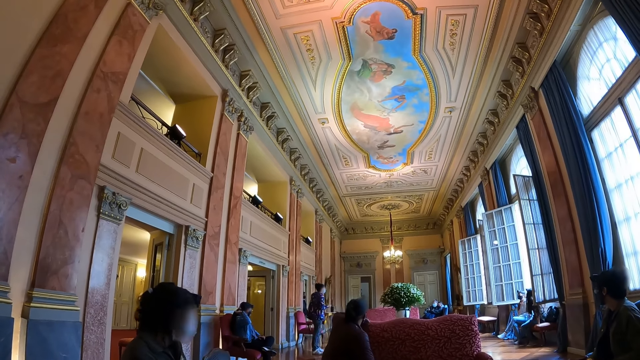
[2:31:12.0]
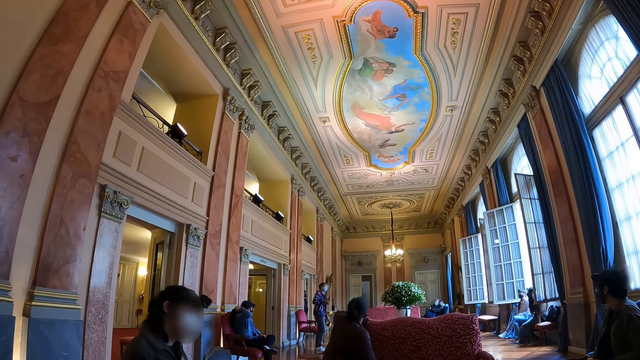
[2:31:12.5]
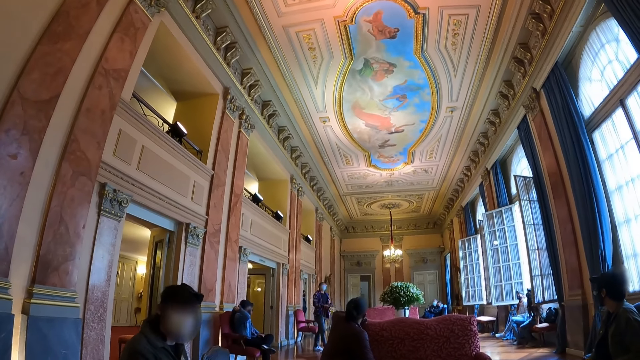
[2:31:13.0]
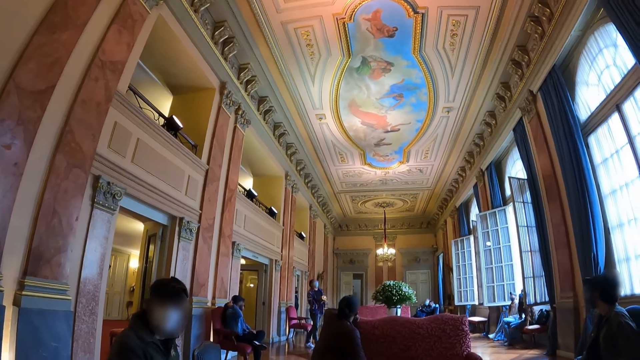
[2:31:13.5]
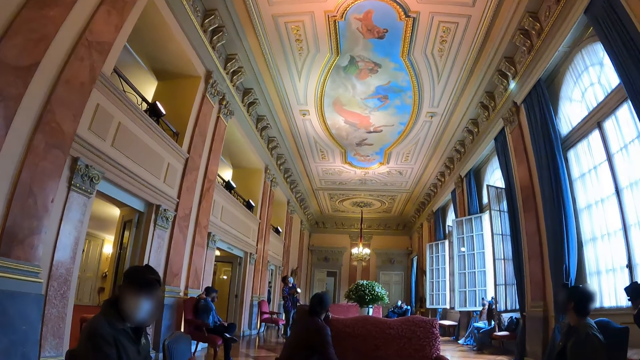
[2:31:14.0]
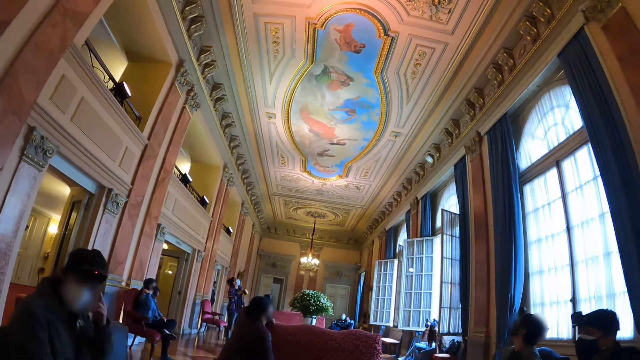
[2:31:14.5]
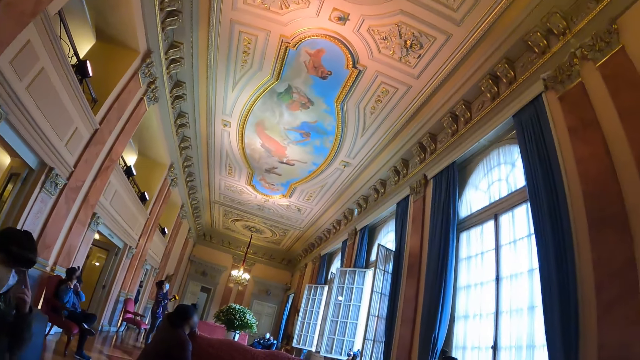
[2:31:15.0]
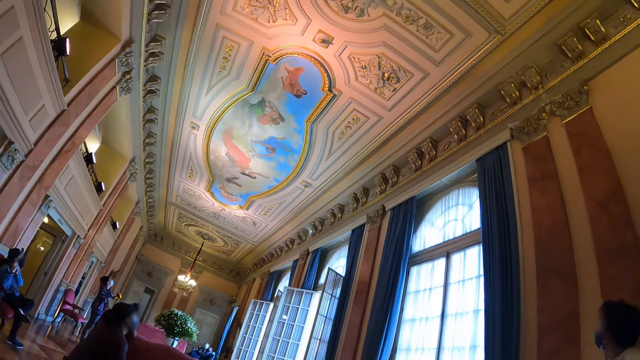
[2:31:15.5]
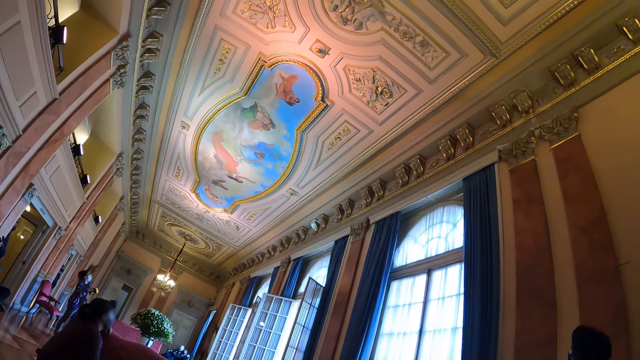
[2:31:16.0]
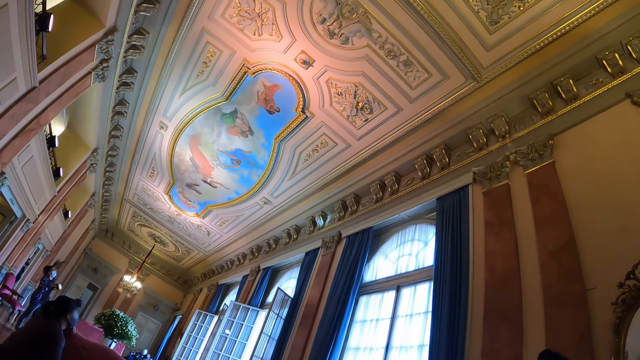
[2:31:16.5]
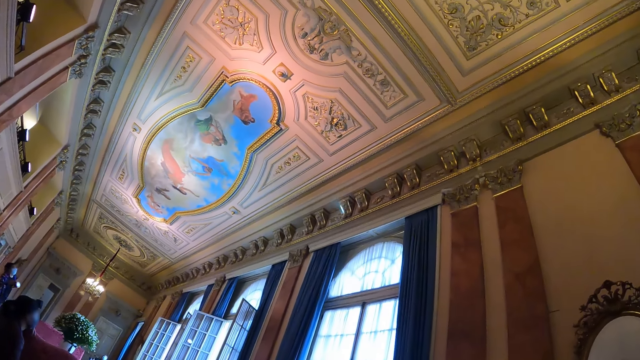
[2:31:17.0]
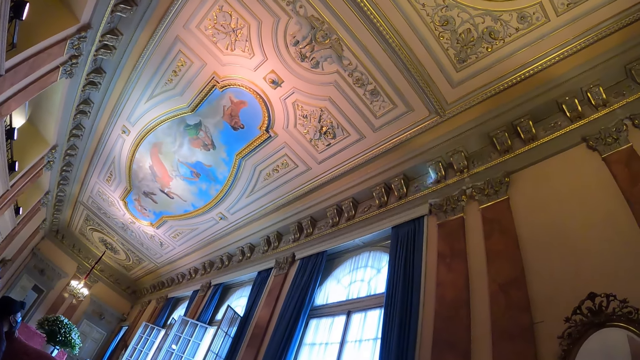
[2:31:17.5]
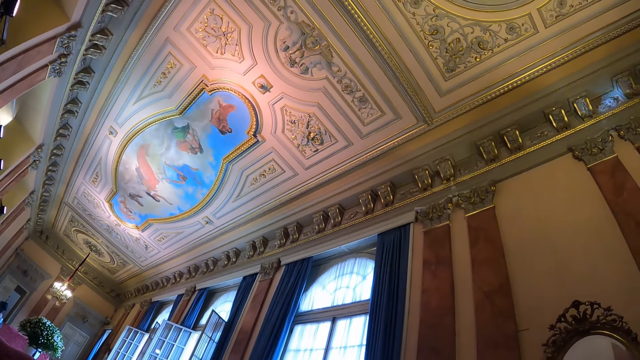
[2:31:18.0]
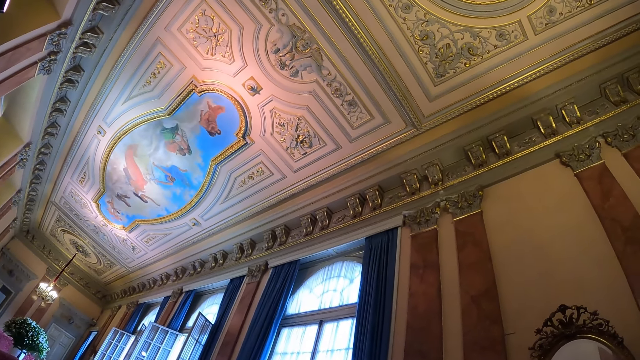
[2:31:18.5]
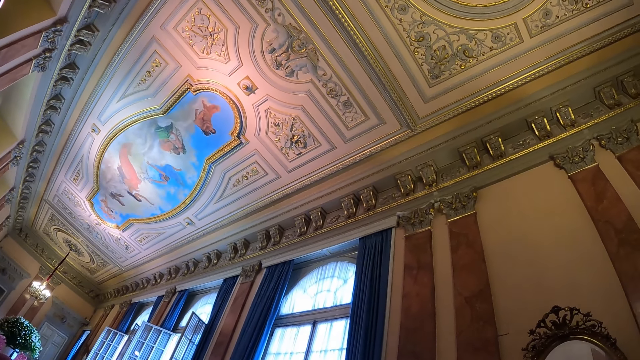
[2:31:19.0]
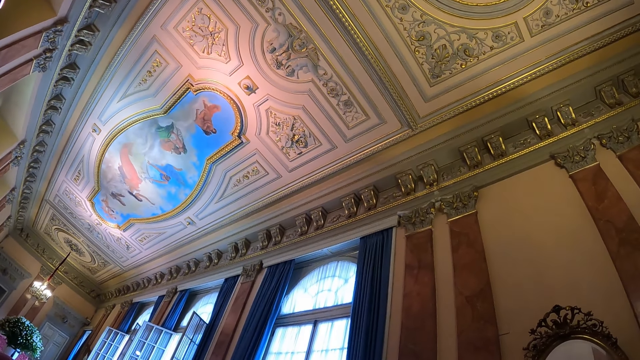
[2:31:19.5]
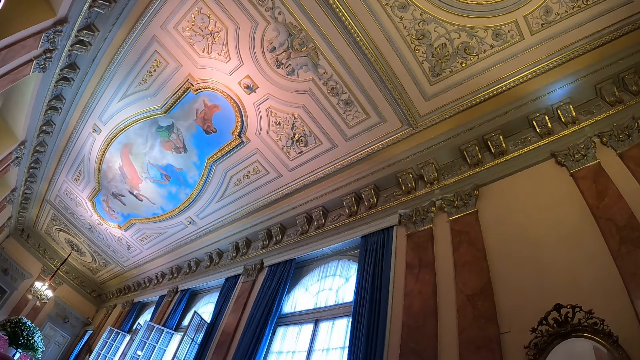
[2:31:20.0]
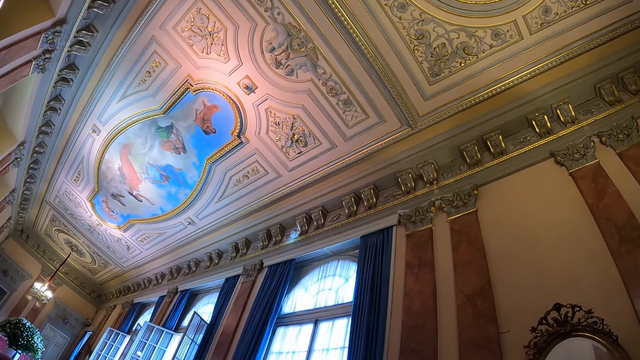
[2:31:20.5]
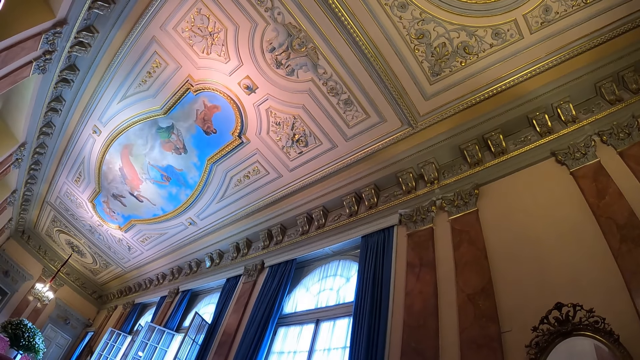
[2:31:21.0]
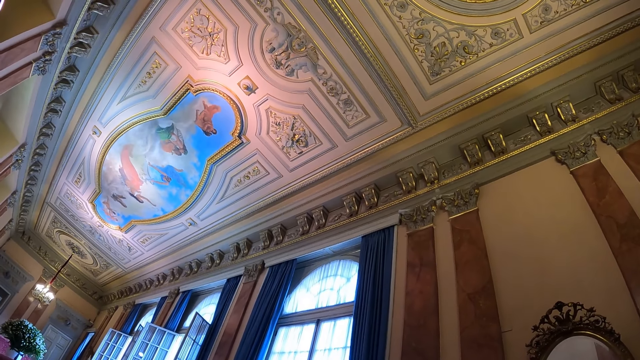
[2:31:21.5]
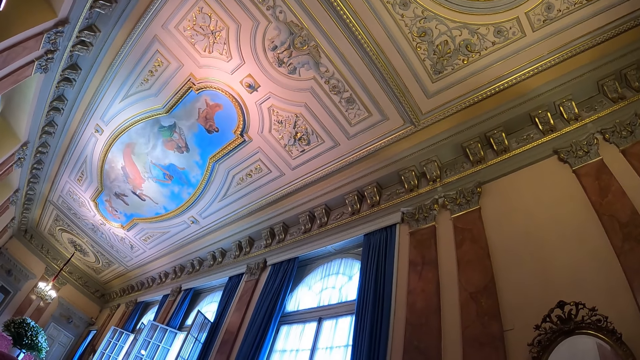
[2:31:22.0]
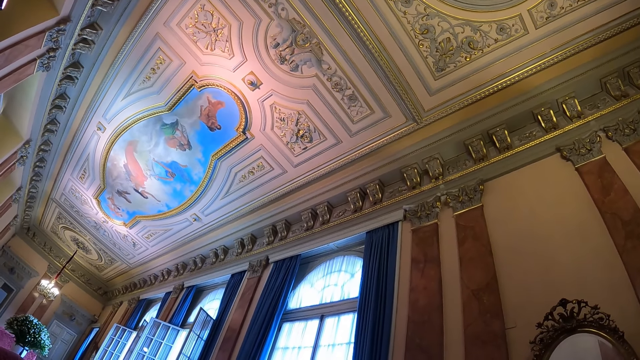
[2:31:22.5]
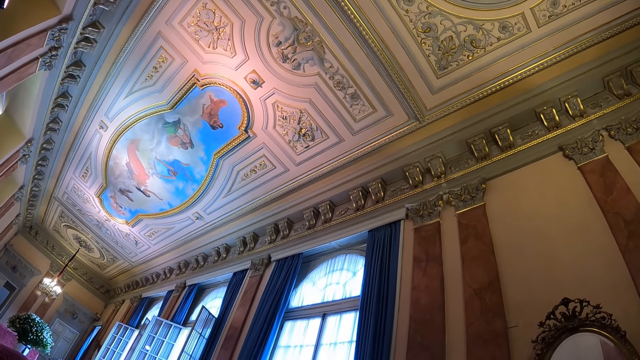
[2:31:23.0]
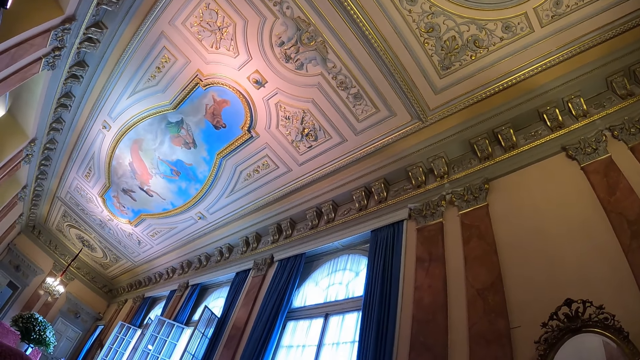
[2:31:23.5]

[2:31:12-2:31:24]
The camera wearer looks up. They look at the ceiling.

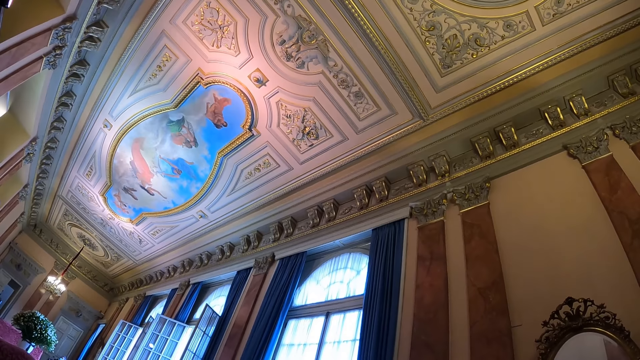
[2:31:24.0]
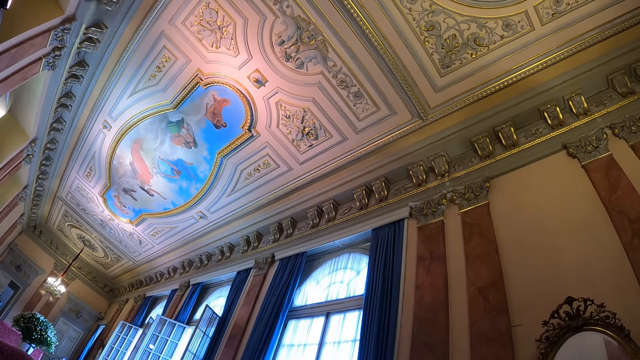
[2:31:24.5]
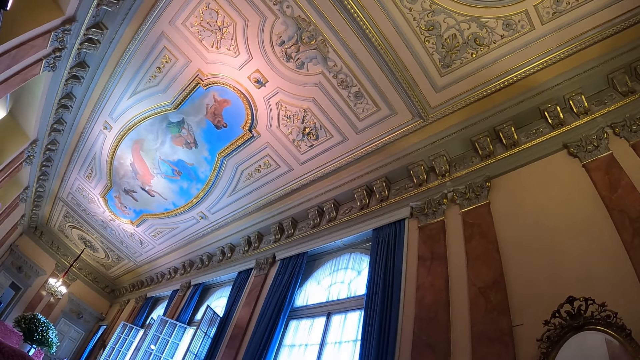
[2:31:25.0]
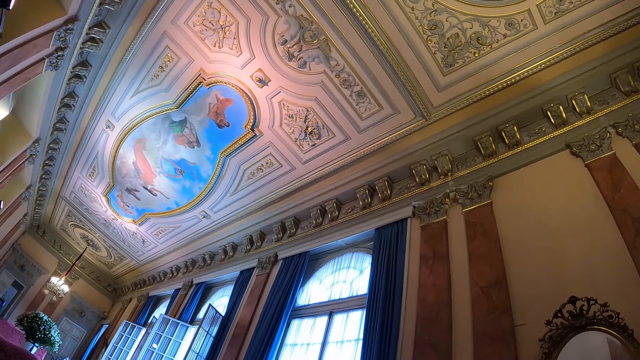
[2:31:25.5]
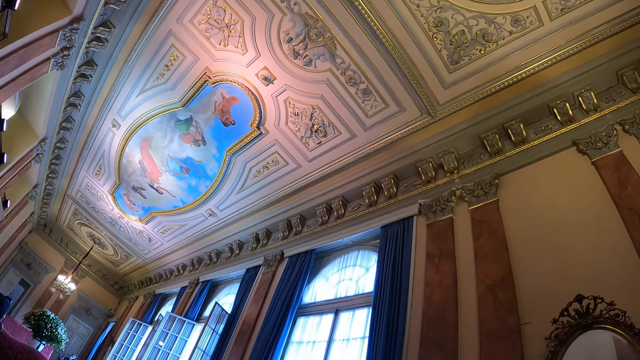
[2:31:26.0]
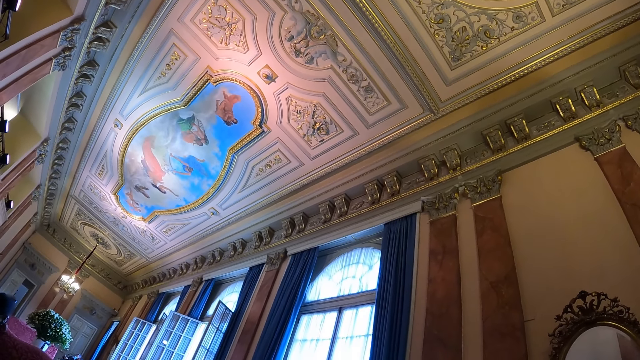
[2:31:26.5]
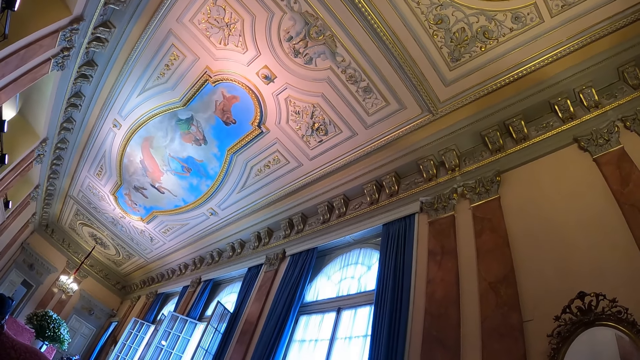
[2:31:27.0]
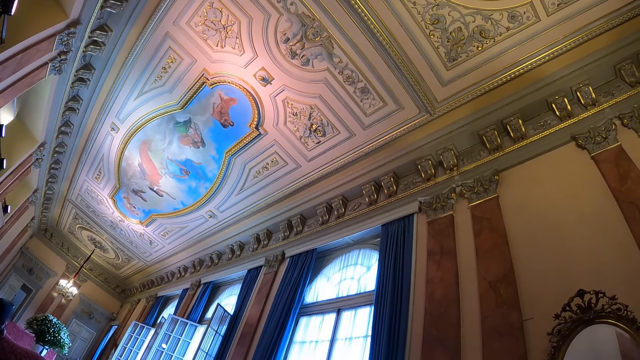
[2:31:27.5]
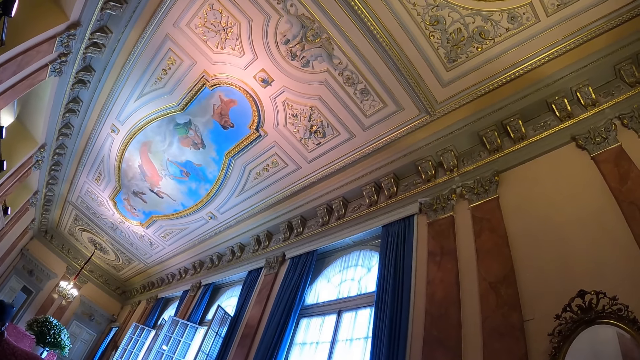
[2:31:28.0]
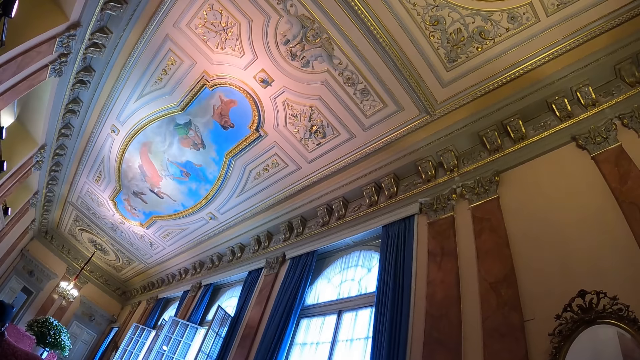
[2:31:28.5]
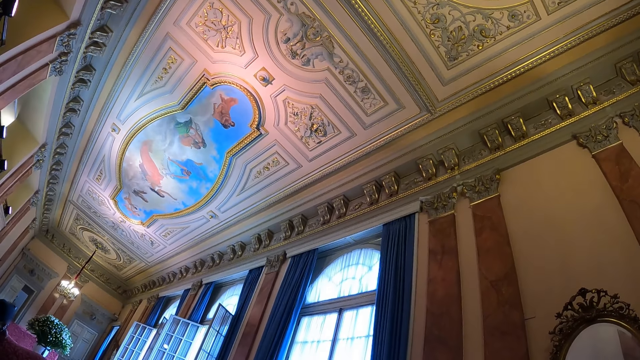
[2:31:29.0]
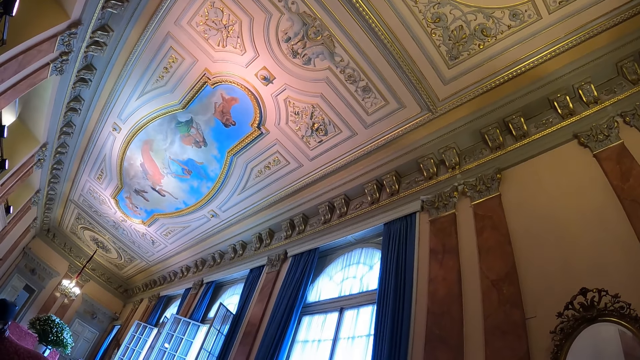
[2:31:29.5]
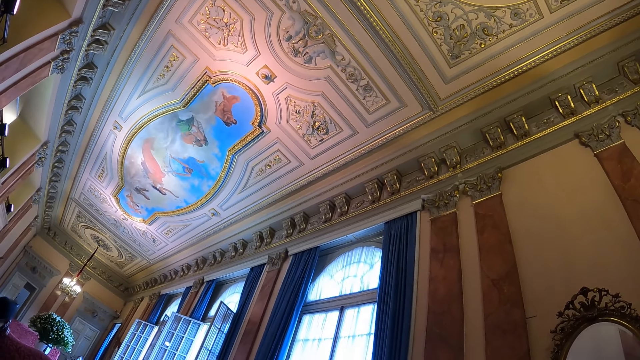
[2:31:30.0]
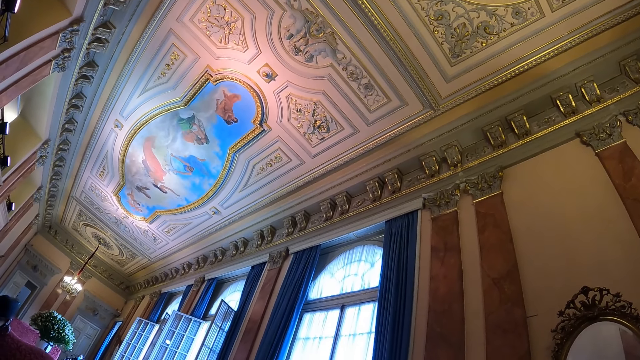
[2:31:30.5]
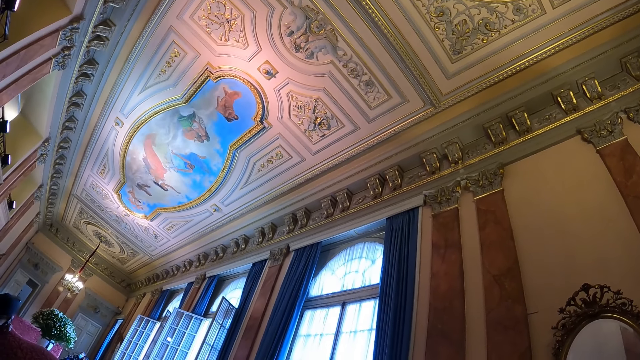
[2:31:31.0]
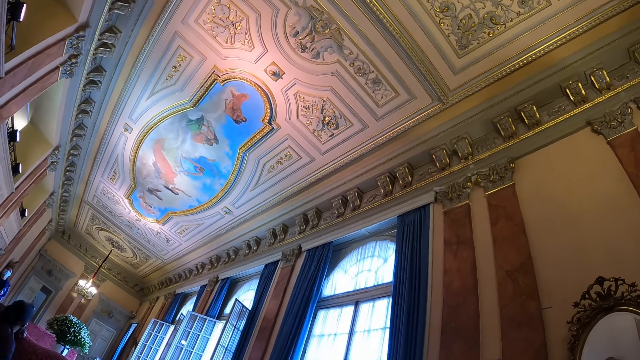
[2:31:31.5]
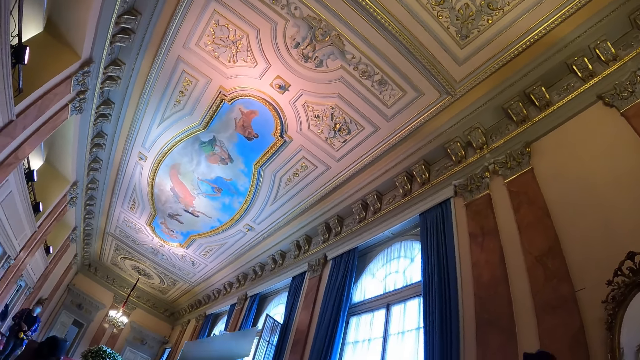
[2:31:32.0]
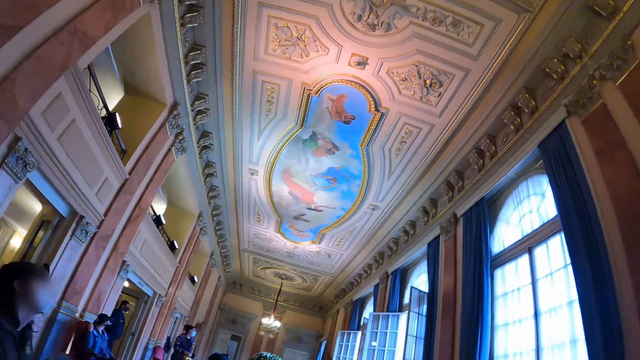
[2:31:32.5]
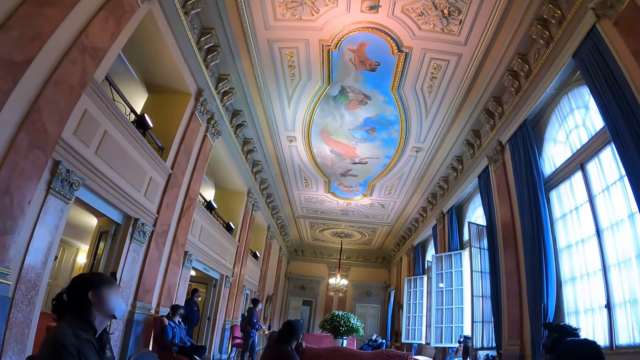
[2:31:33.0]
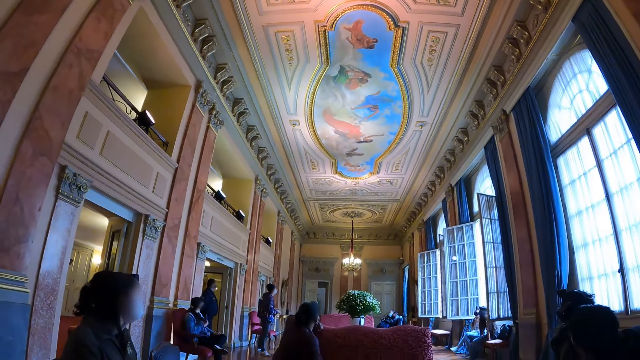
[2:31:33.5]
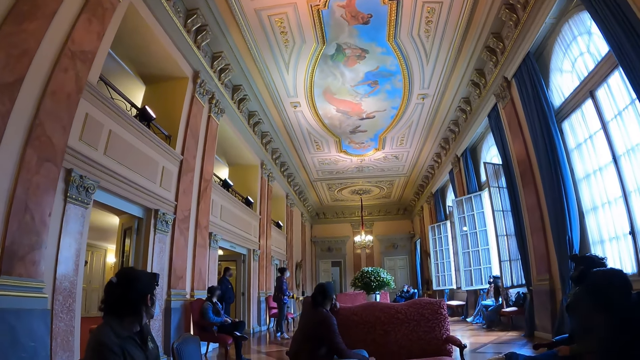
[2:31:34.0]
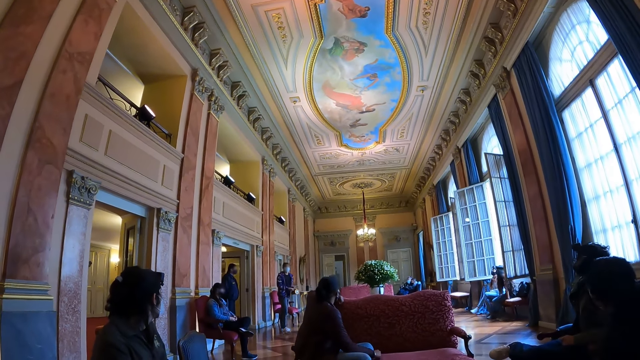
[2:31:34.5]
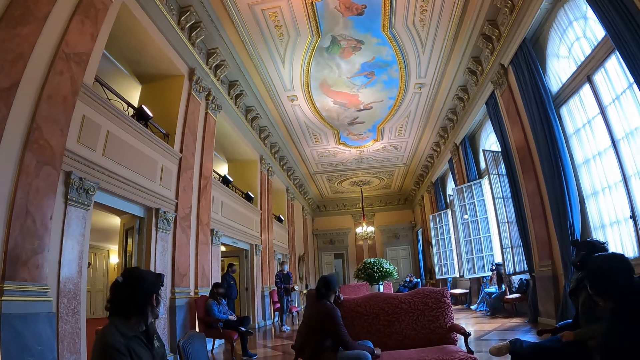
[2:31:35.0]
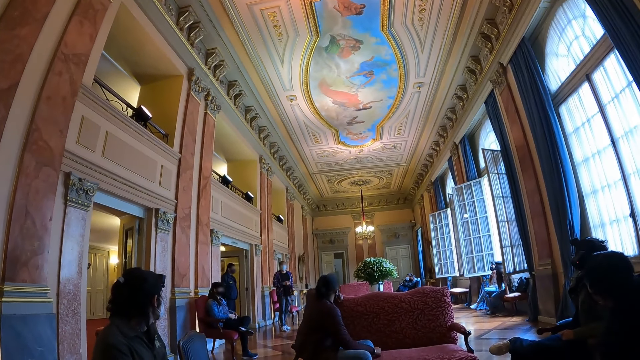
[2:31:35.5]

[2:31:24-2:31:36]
The camera wearer looks around. They look forward.
